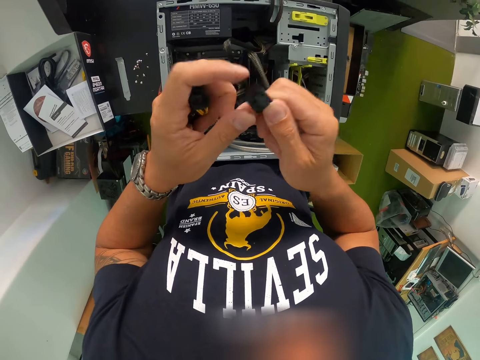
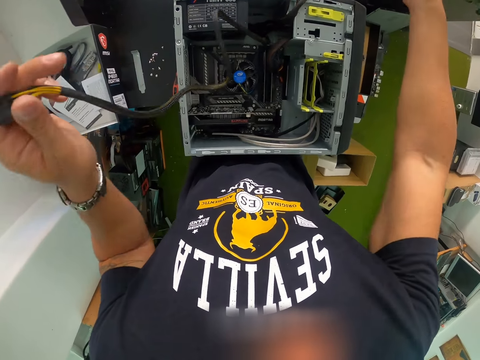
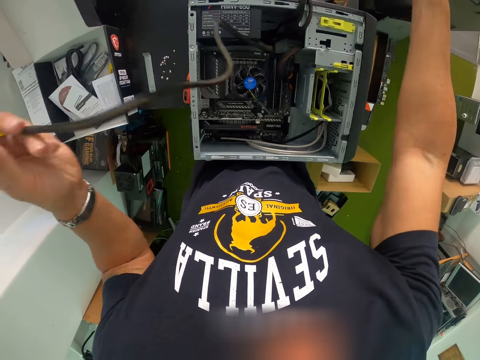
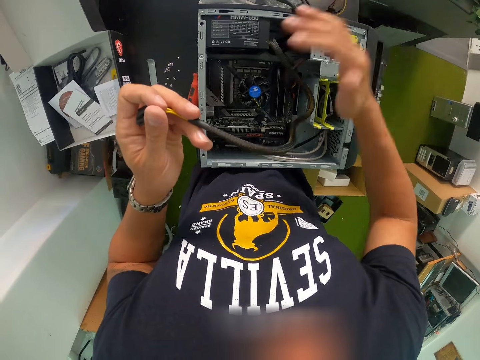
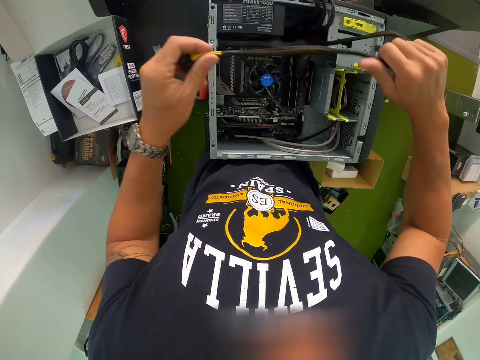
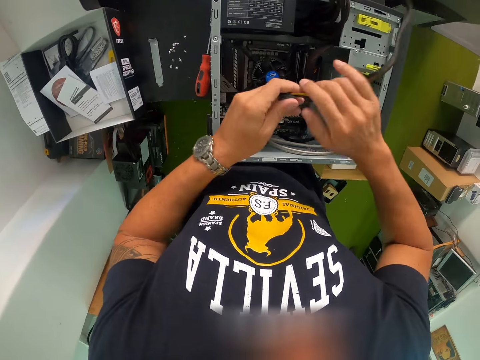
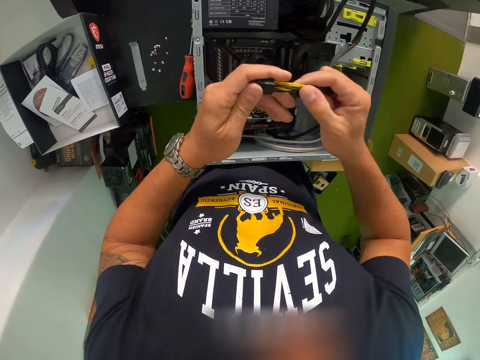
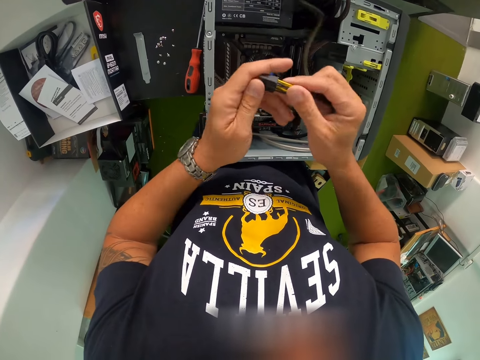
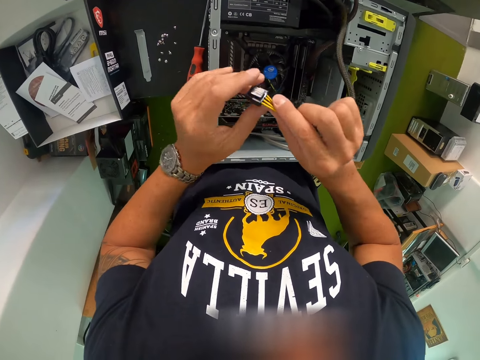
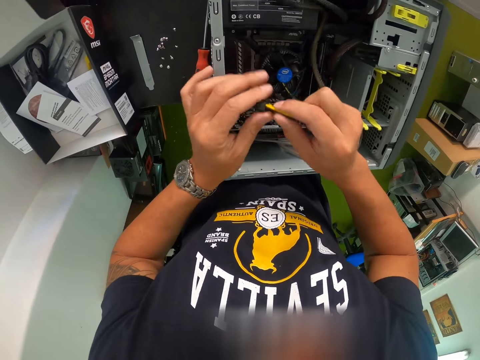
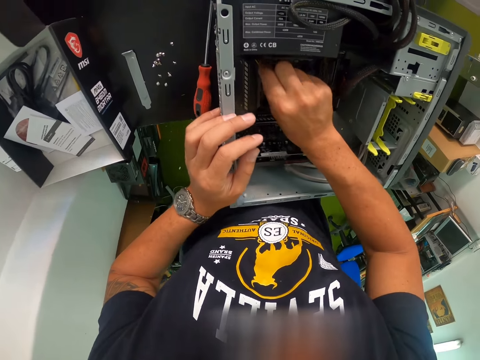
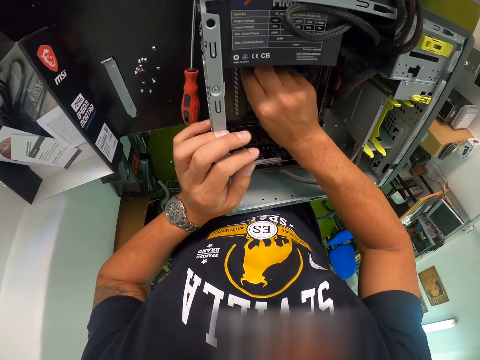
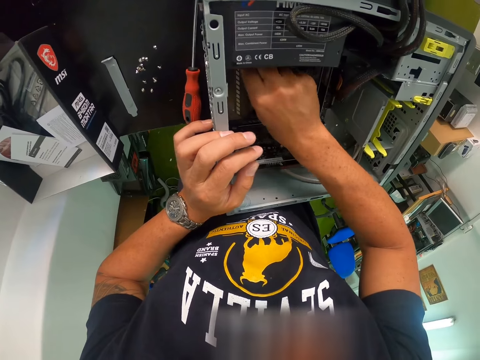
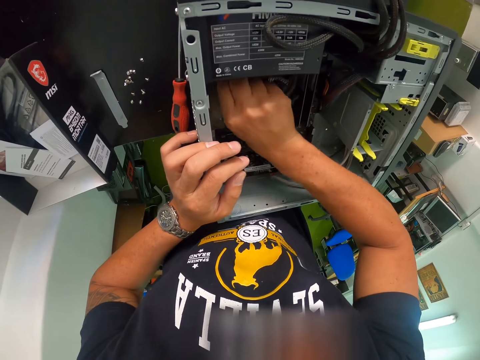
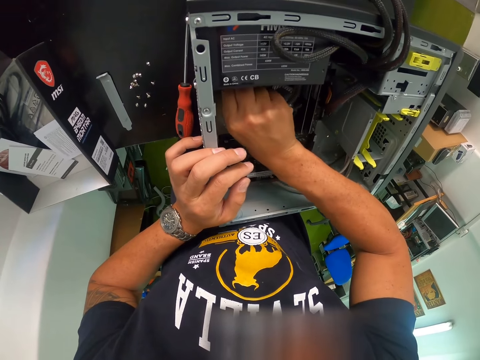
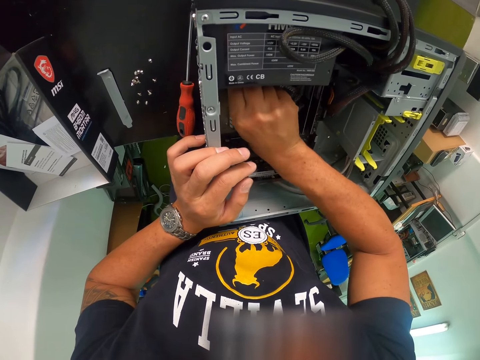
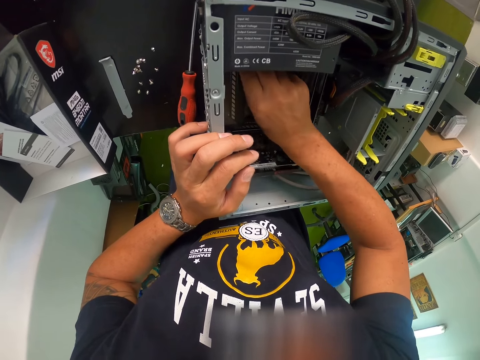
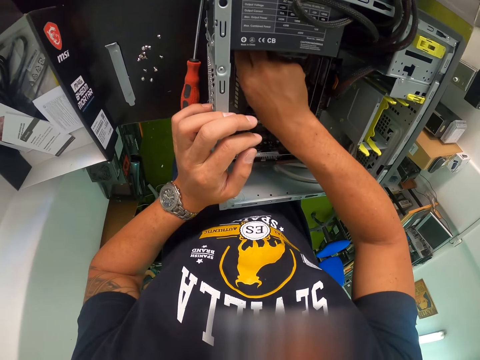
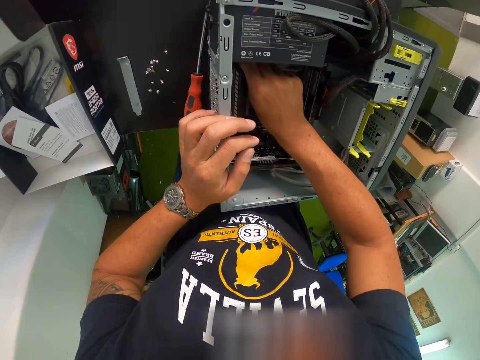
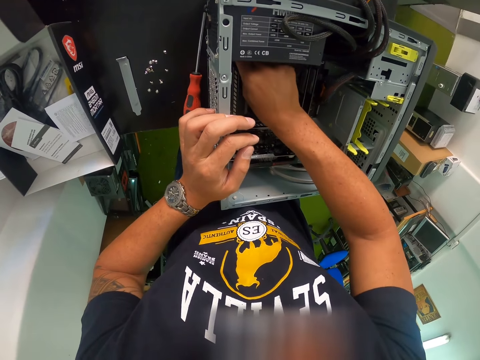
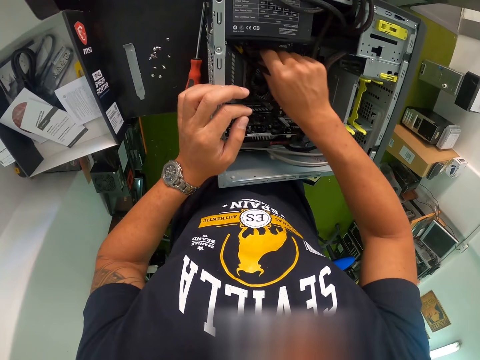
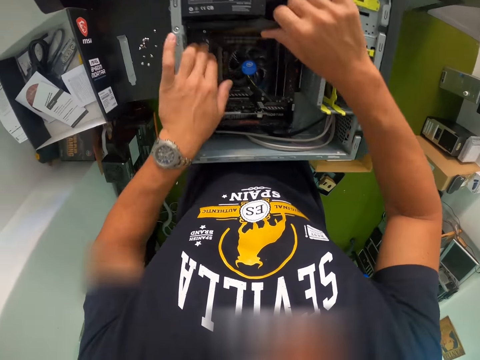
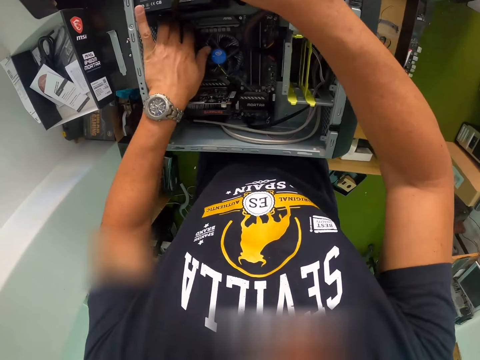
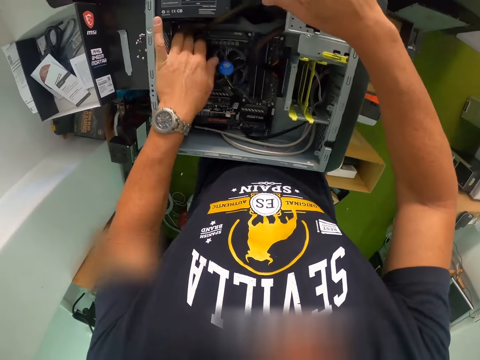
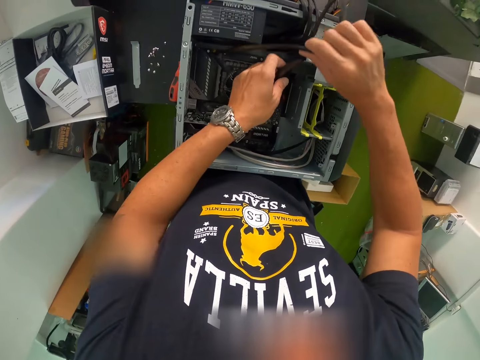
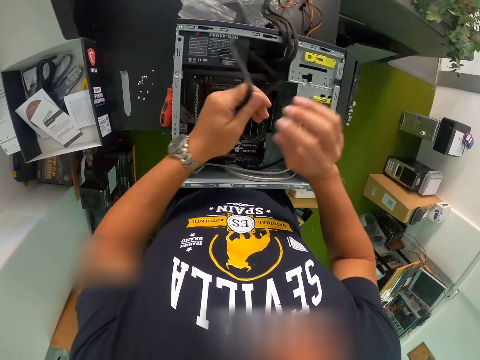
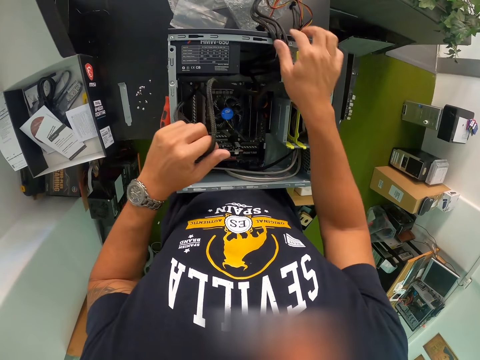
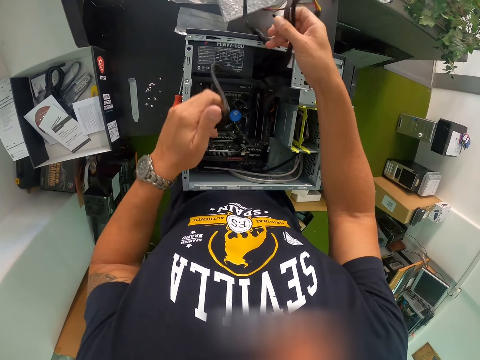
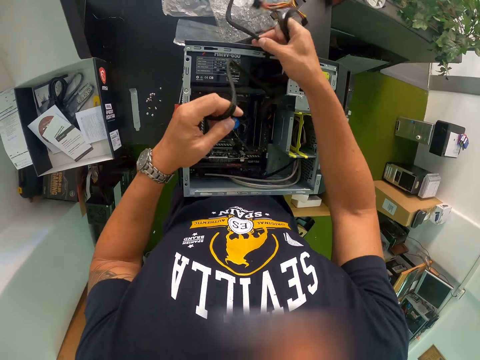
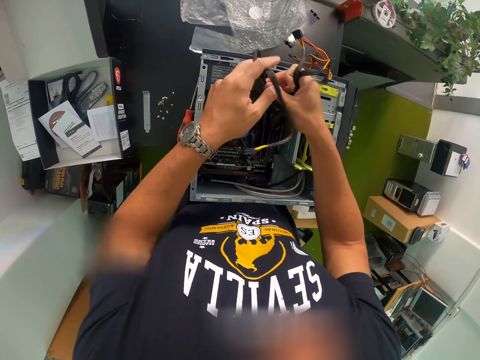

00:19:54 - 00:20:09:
The camera wearer connects a cable in the CPU with his right hand.

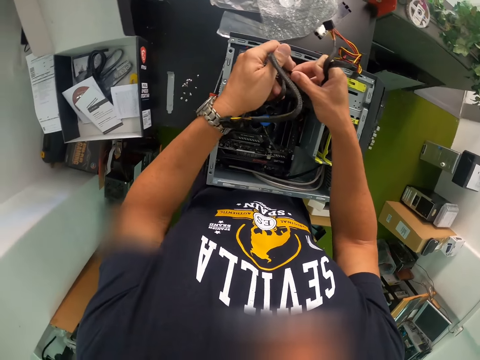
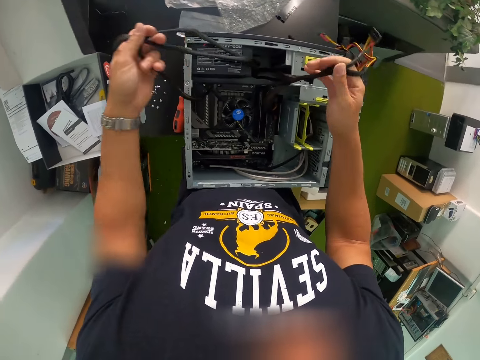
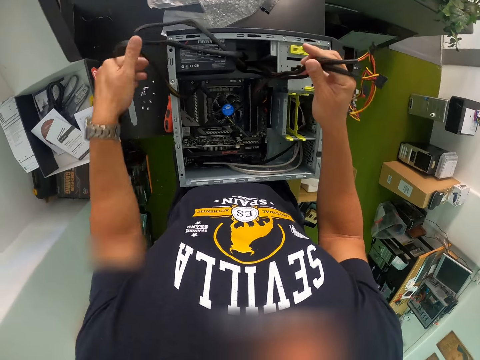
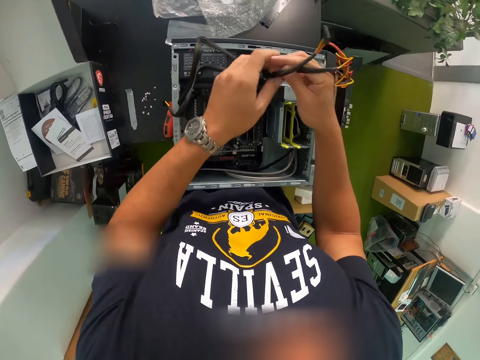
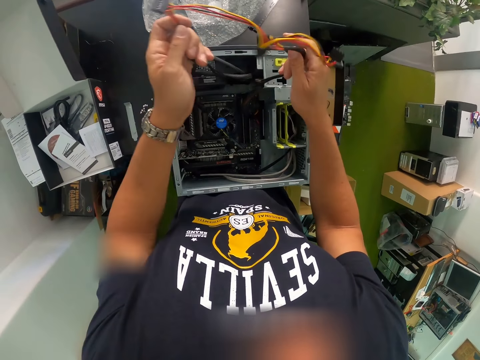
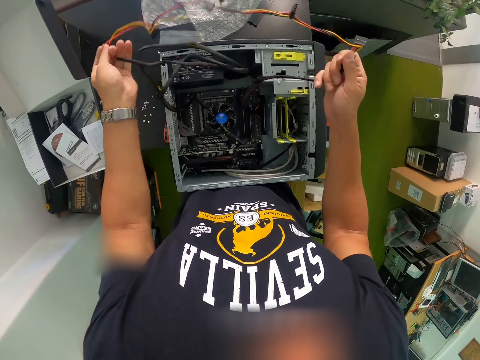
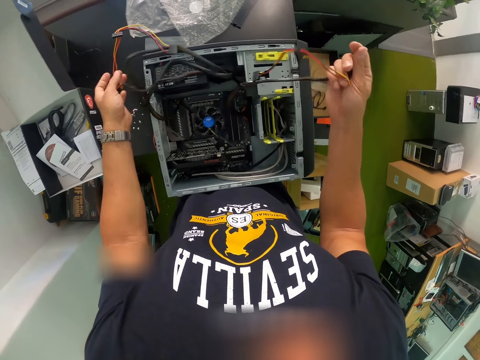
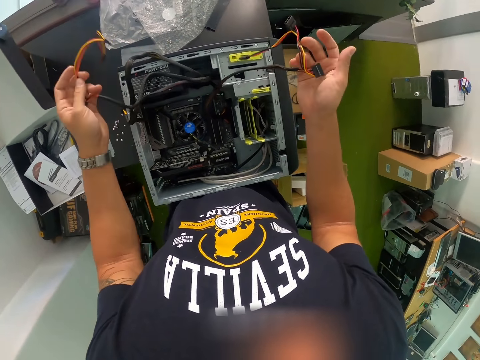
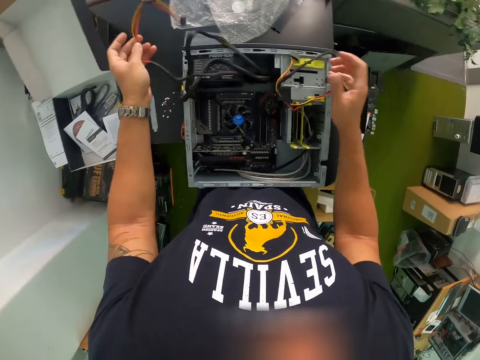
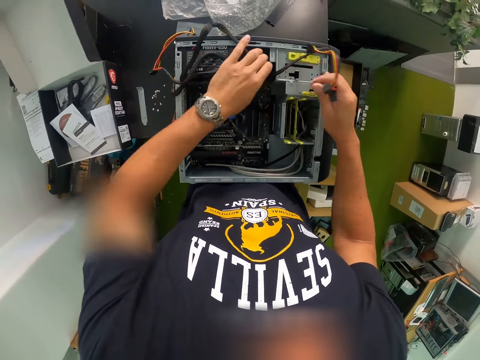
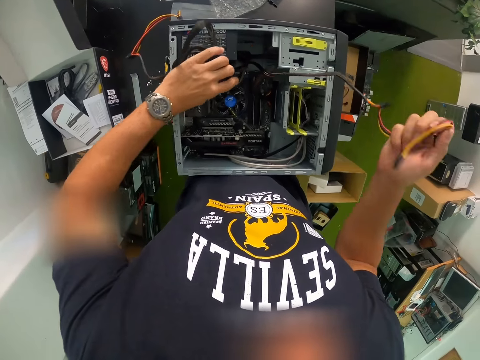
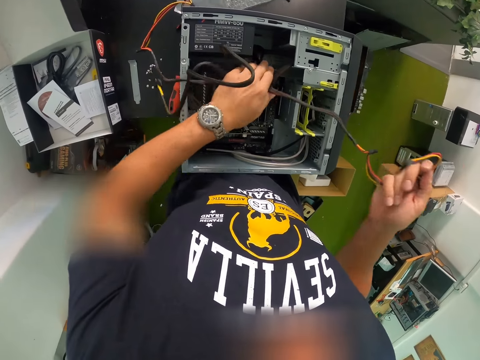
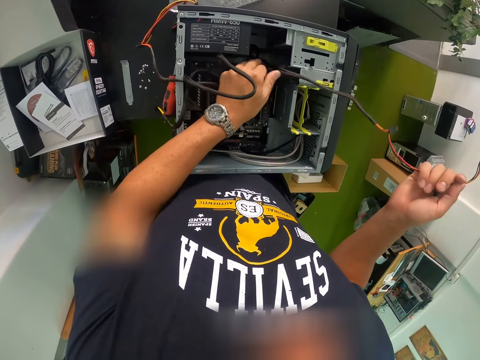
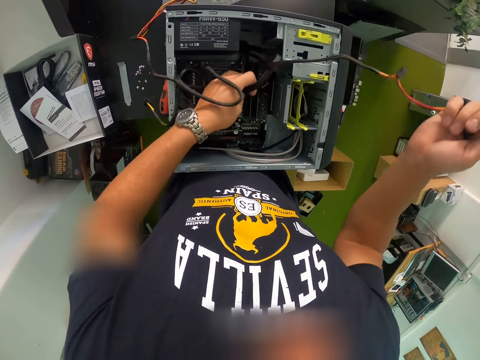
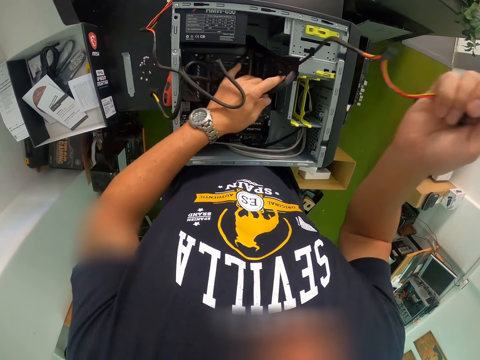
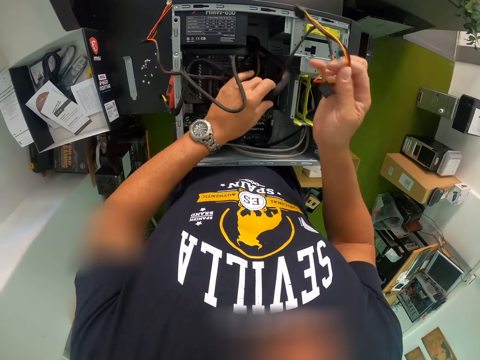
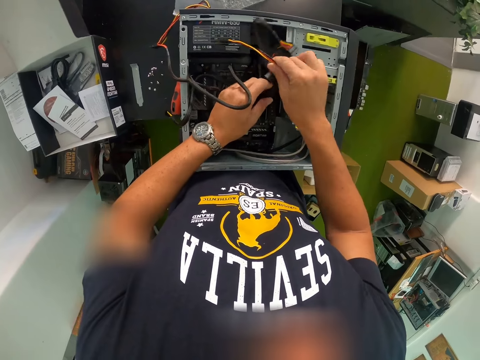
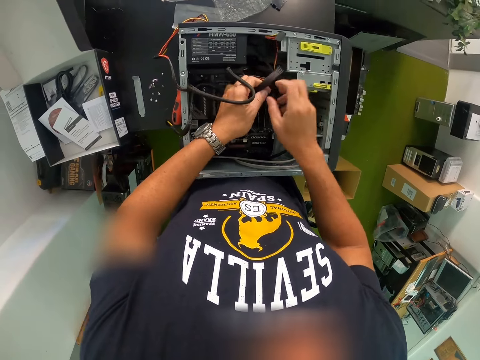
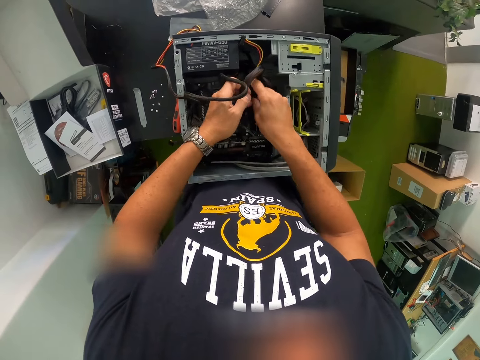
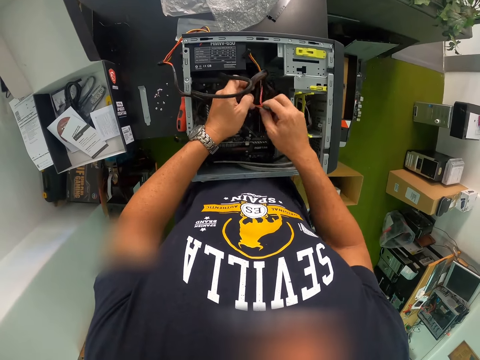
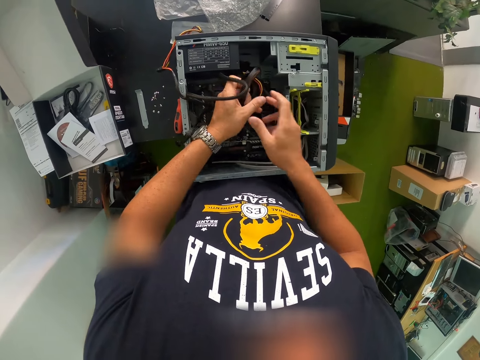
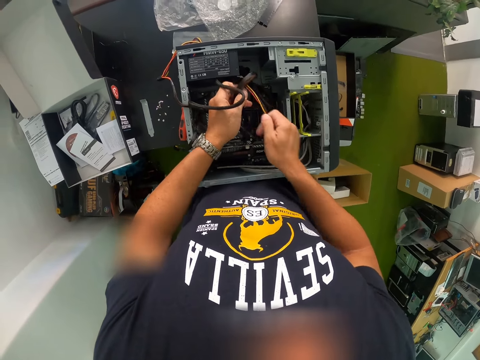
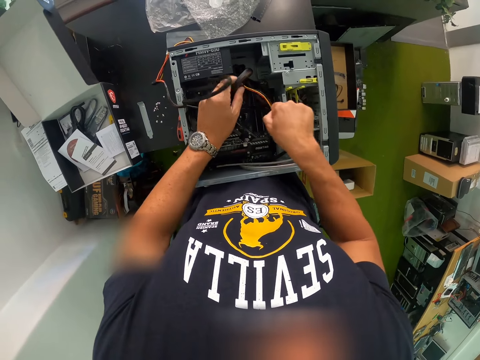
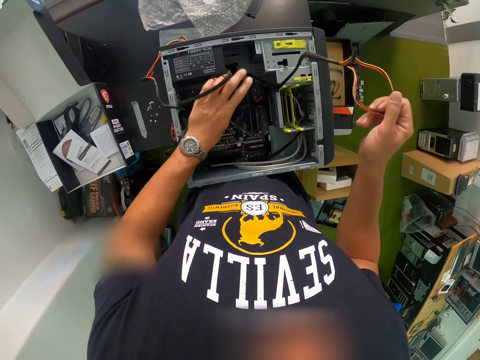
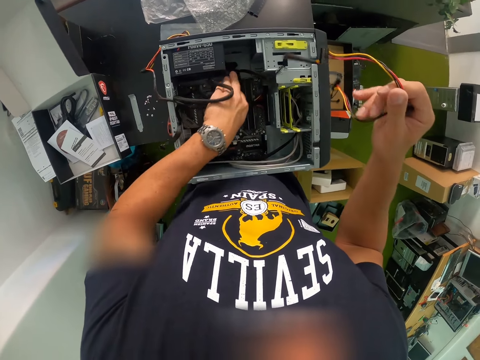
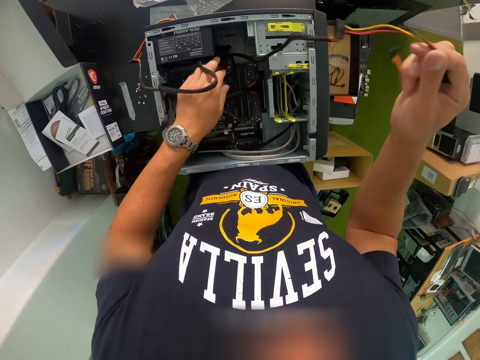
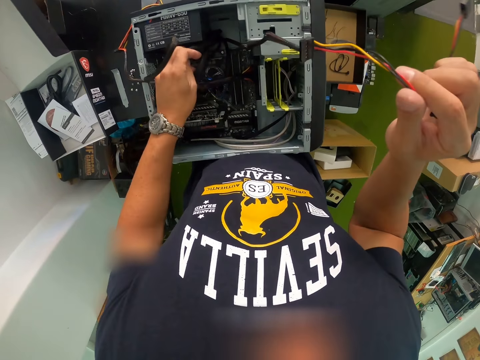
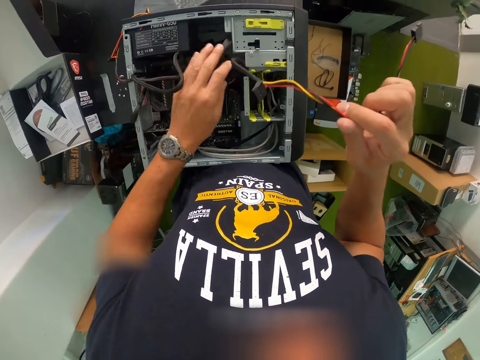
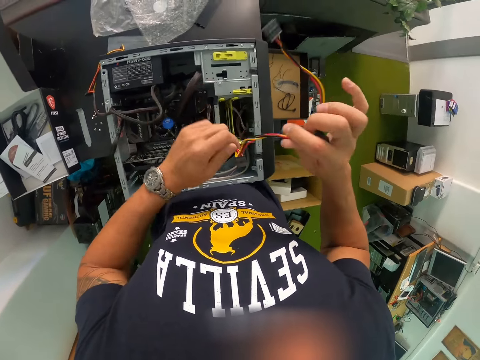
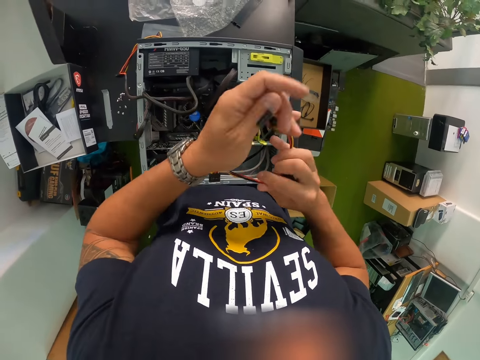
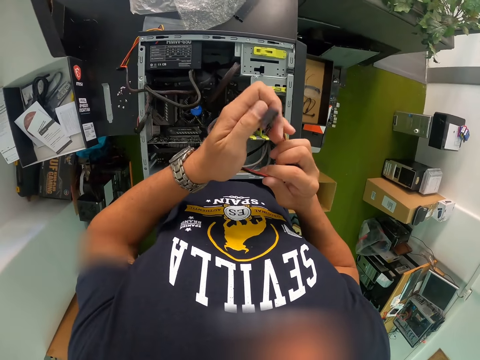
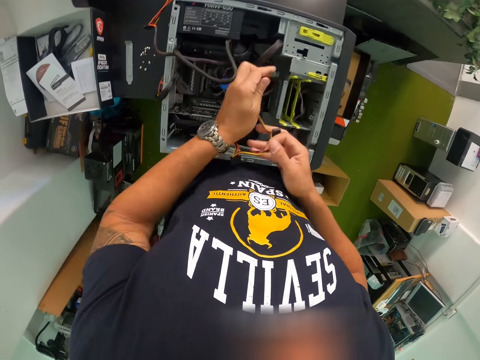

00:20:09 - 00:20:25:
The camera wearer checks cables.
